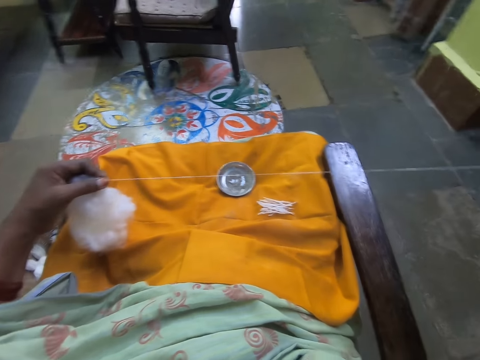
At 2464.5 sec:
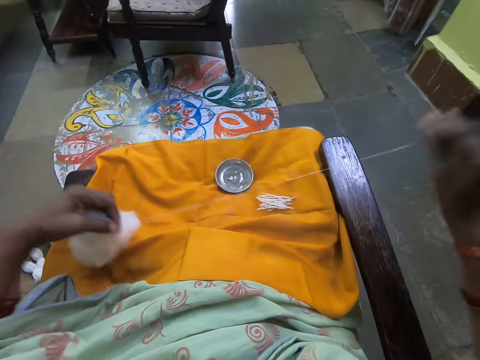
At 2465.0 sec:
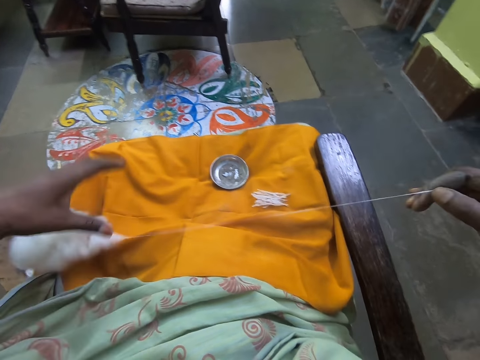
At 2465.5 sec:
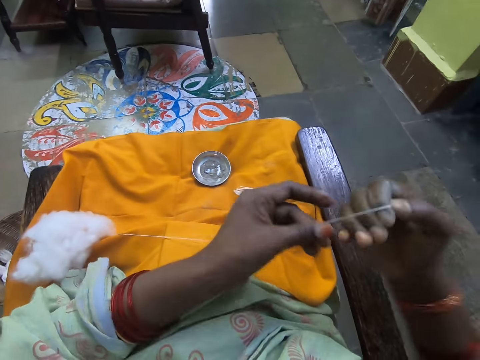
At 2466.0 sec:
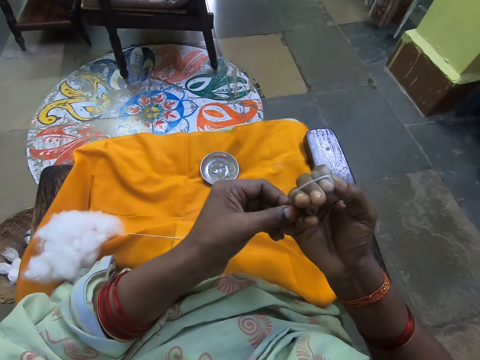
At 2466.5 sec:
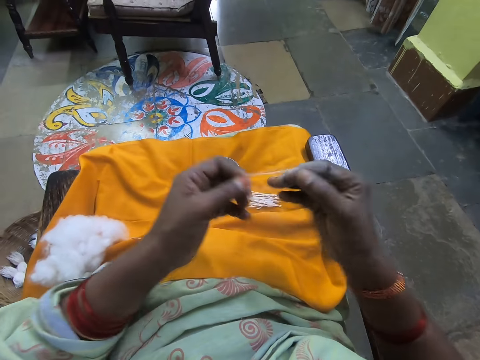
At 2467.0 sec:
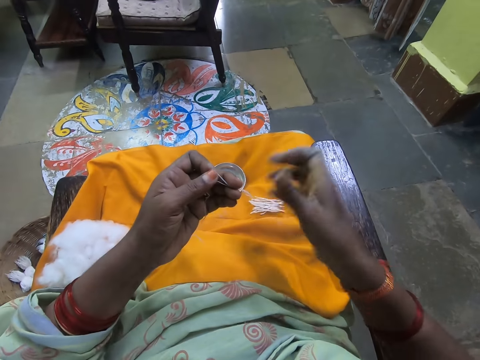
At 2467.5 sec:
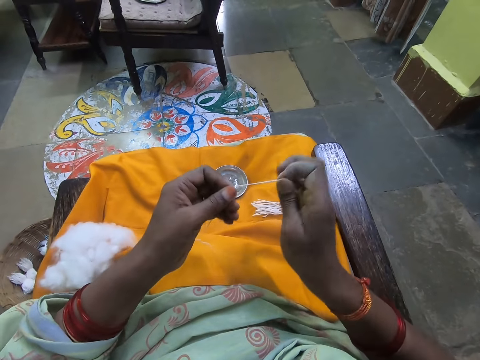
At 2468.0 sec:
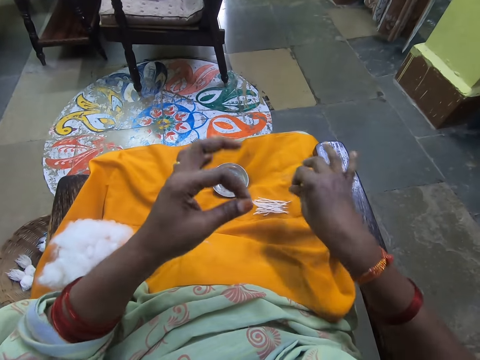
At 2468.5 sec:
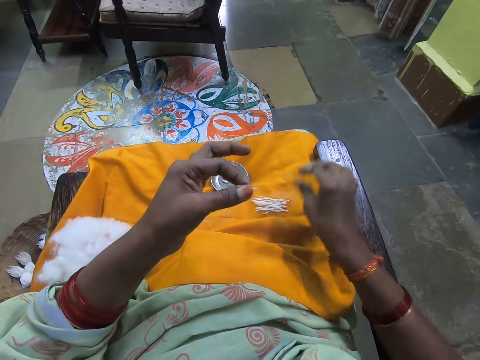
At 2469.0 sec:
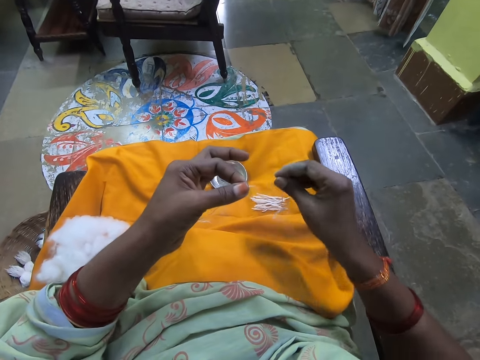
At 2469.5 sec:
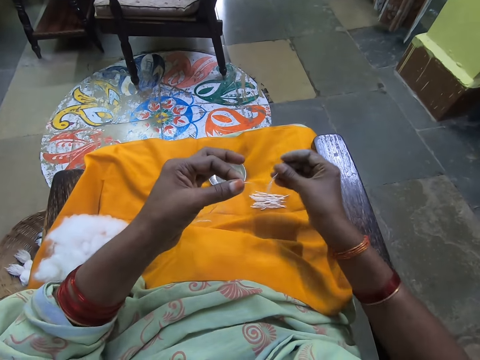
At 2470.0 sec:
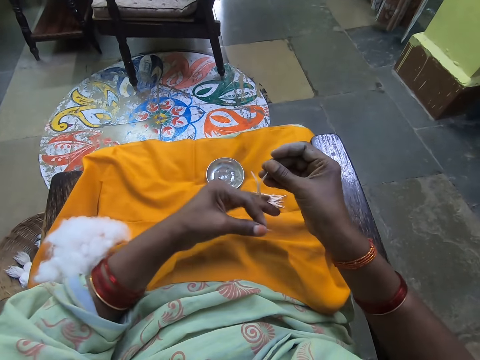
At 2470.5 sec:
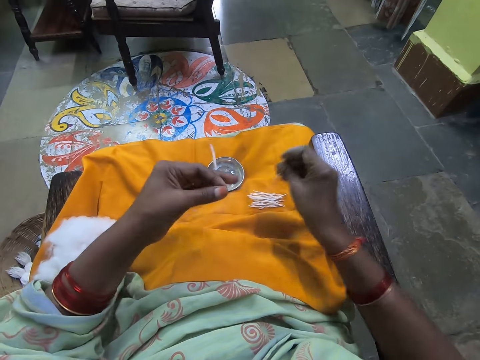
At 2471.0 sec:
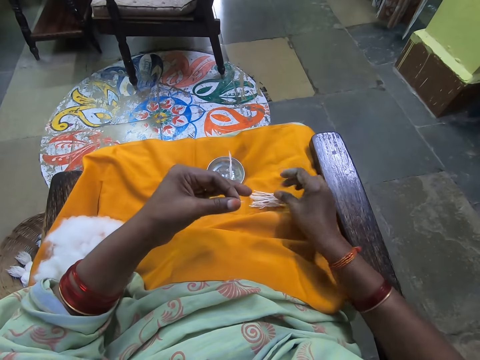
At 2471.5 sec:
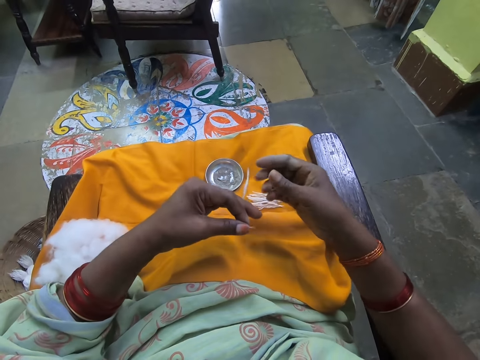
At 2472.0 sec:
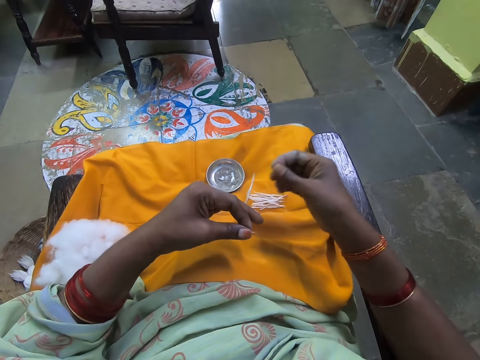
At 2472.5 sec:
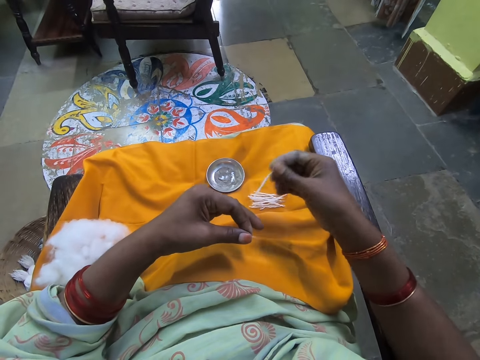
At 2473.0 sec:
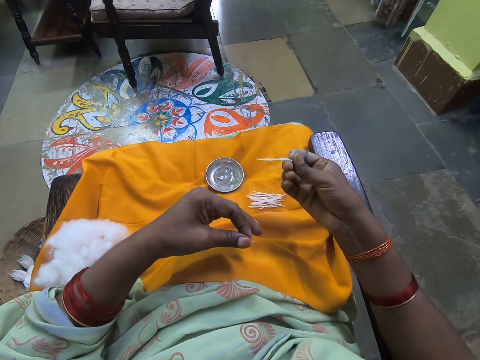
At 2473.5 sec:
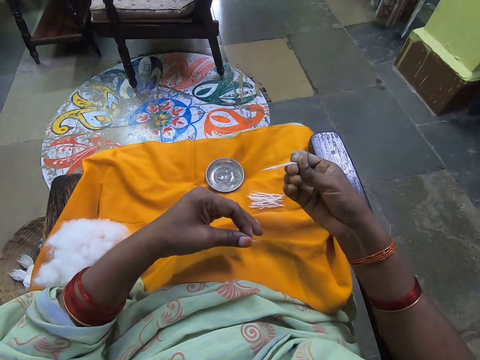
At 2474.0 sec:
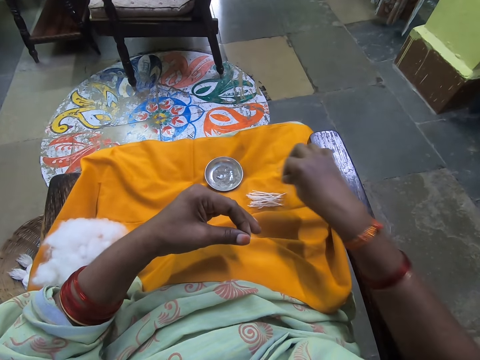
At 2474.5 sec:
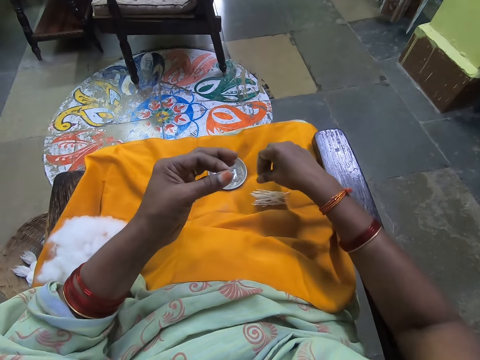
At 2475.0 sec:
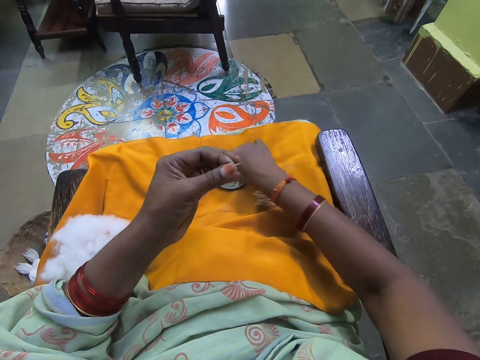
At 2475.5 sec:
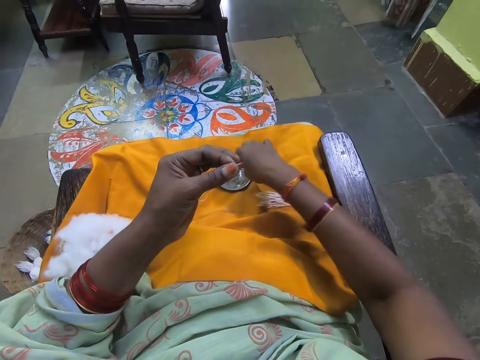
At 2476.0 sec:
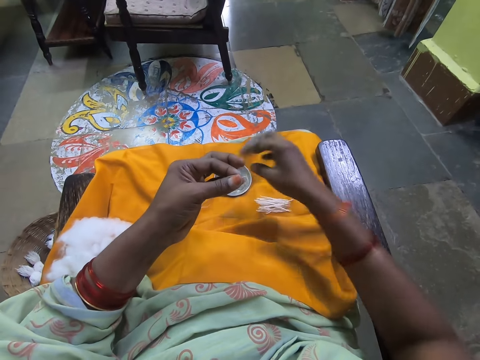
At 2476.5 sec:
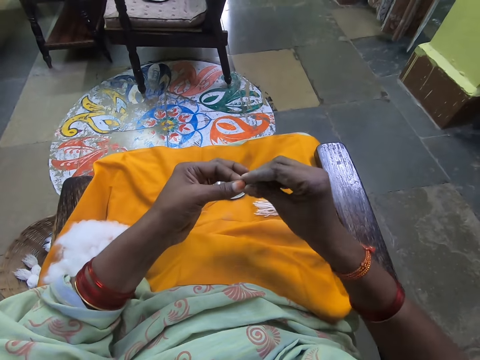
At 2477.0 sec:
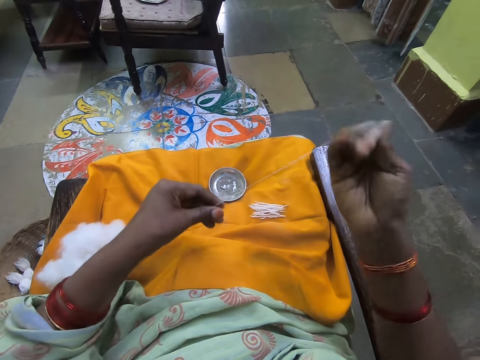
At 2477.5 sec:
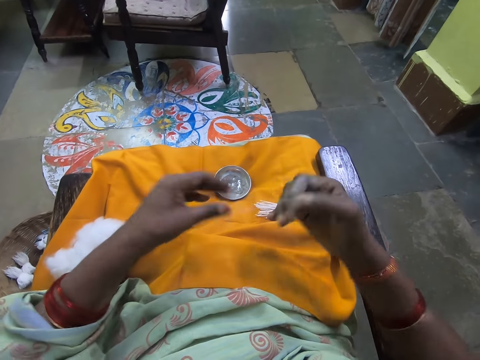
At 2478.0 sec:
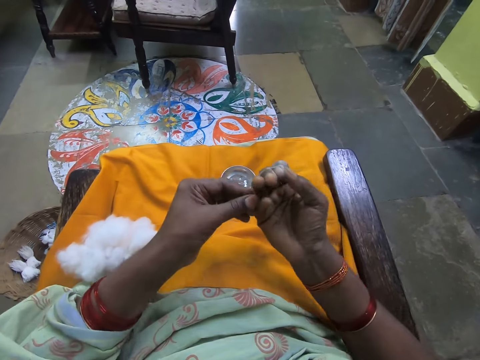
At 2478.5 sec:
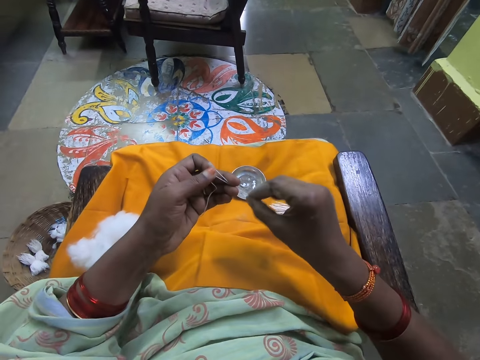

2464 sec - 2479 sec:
The camera wearer folds the wool on fingers with her right hand. She makes thread. She places the thread aside. She cuts the folded wool with her right hand and drops the cut-out wool on the yellow cloth on her laps. She adjusts the wool with both hands. She arranges the threads. She drops the cut-out wool on the yellow cloth on her laps. She passes the wool to her right hand. She drops the wool on the yellow cloth on her laps. She touches the substance in a stainless cover on the yellow cloth on her lap. She adjusts the wool with both hands. She stretches the thread.

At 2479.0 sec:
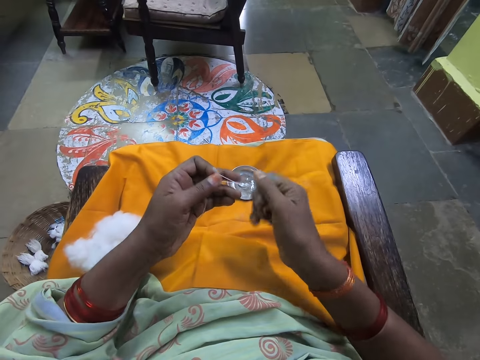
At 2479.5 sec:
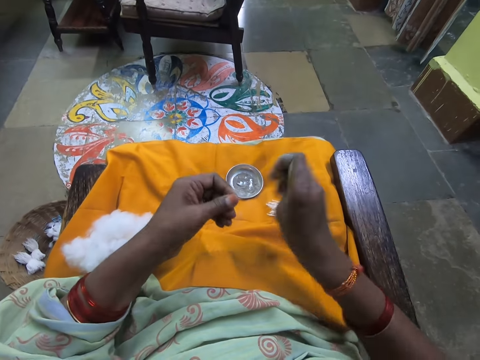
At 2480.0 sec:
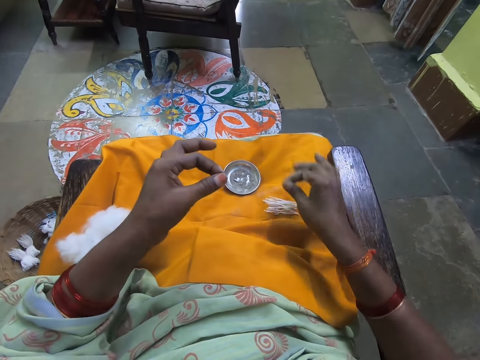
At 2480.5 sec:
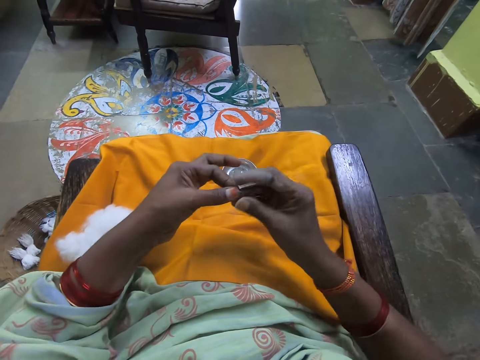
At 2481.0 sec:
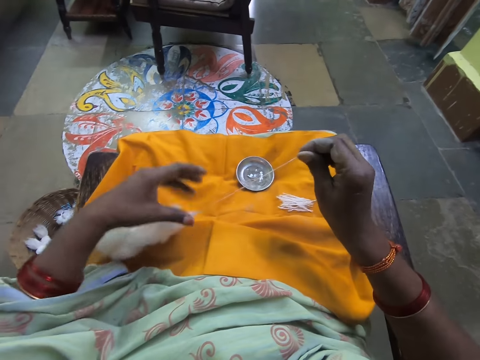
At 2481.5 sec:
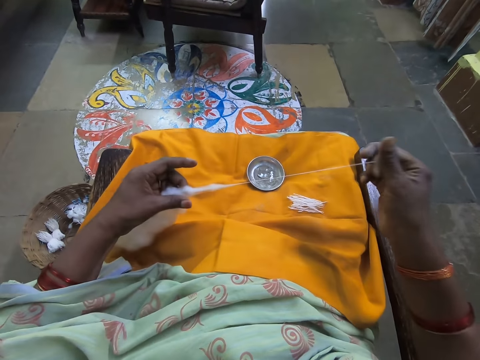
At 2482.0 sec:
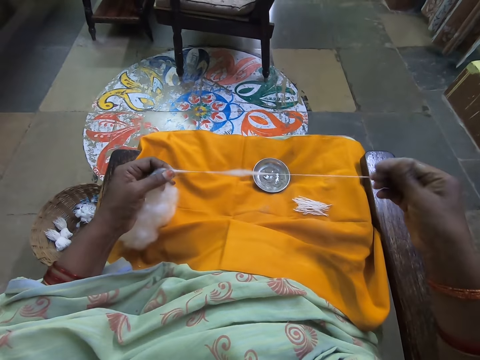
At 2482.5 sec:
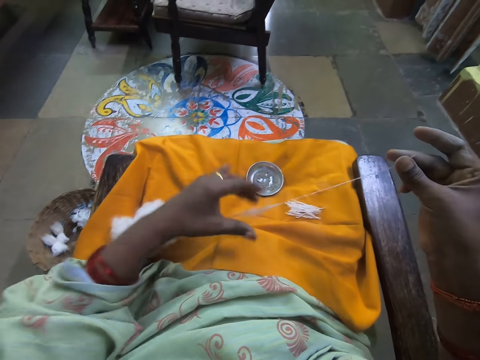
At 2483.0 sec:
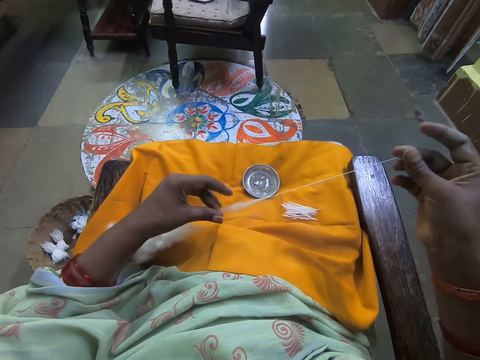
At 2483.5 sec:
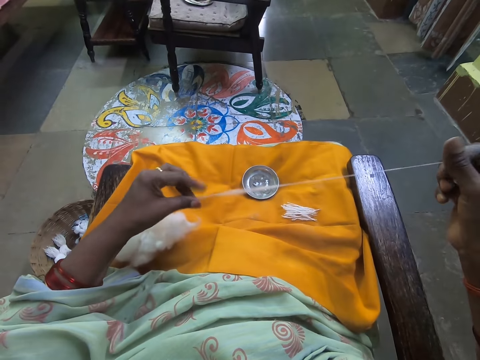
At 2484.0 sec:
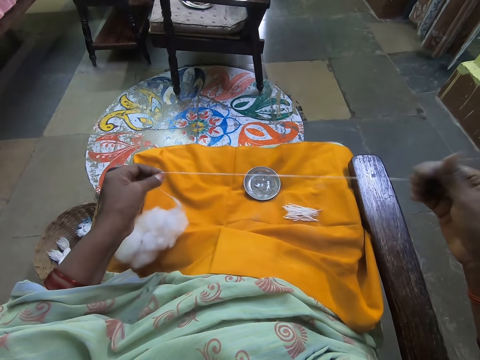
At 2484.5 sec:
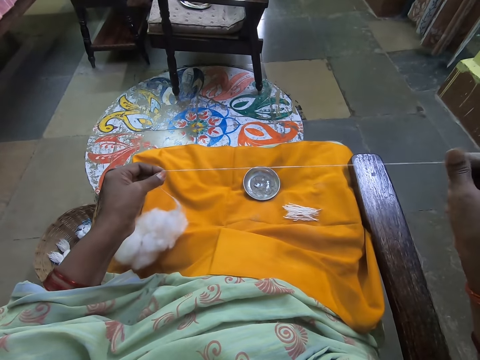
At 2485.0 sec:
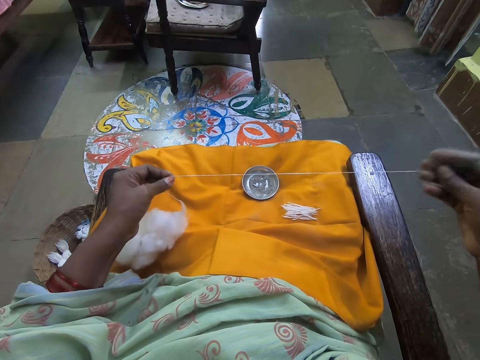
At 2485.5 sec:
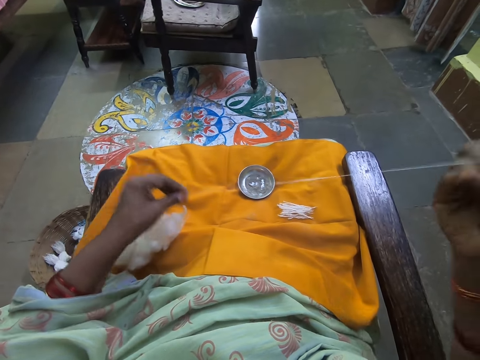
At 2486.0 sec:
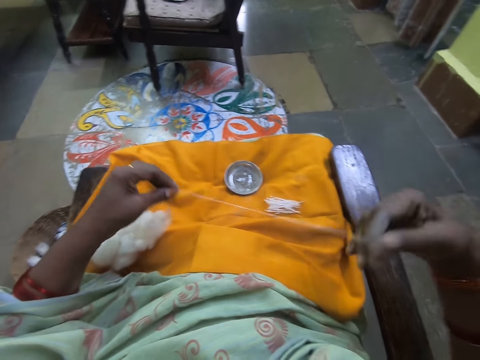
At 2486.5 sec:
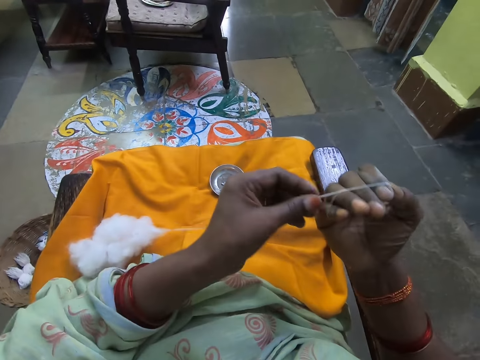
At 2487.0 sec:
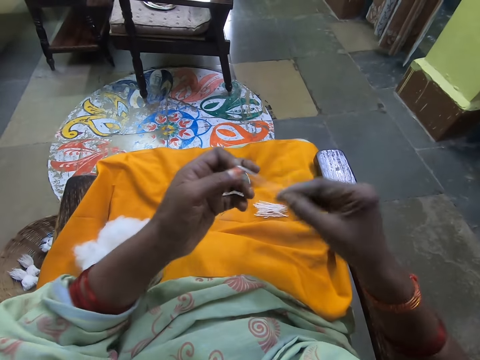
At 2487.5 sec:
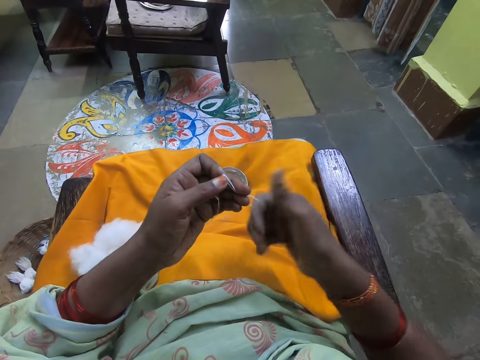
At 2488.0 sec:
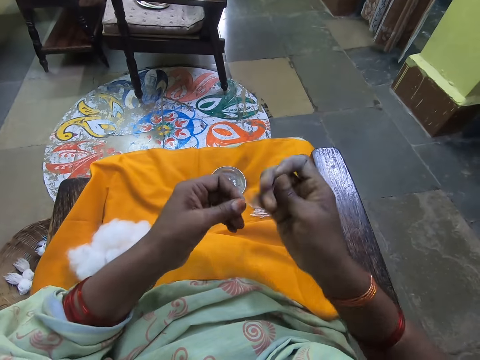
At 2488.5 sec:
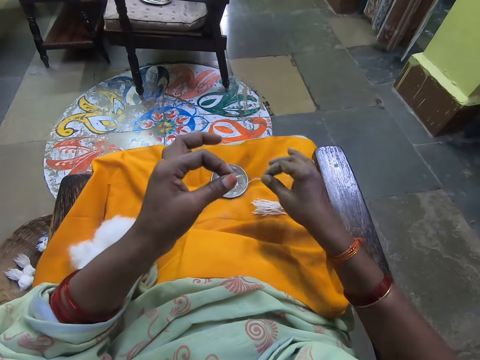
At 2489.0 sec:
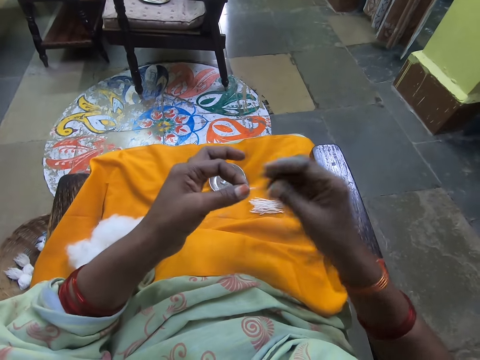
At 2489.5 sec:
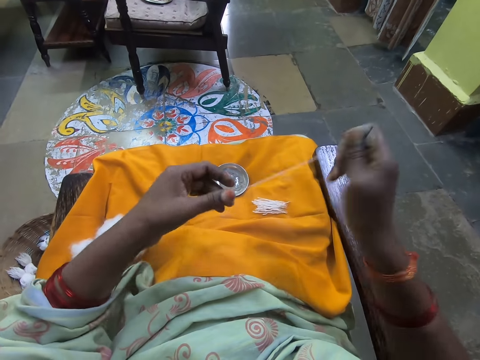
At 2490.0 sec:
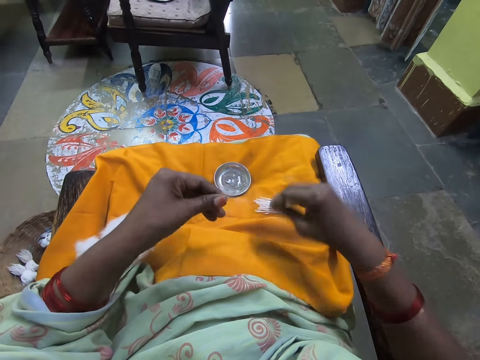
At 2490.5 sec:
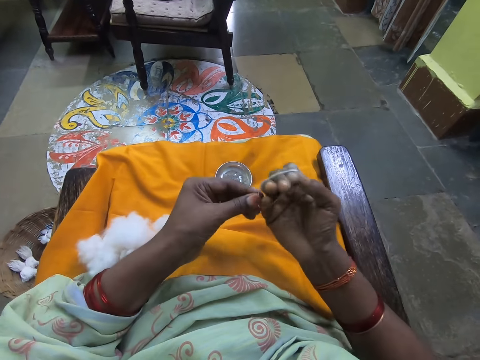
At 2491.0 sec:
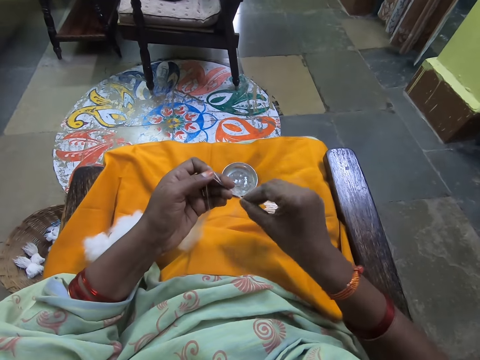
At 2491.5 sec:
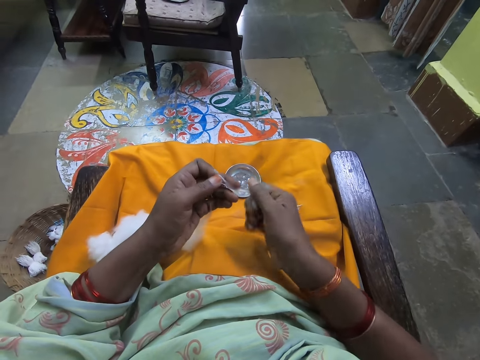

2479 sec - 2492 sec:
The camera wearer folds the wool with her right hand. She makes thread. She cuts the folded wool with her right hand and drops the cut-out wool on the yellow cloth on her laps. She stretches the thread. She adjusts the wool with both hands. She folds the thread on fingers. She folds the wool with her right hand. She makes thread. She cuts the folded wool with her right hand and drops the cut-out wool on the yellow cloth on her laps. She stretches the thread. She adjusts the wool with both hands. She folds the thread on fingers.
